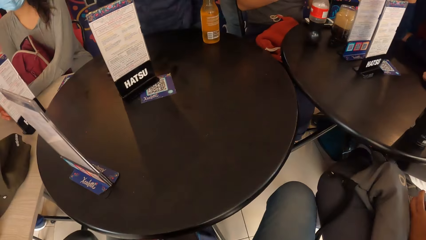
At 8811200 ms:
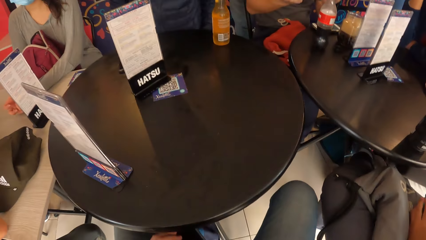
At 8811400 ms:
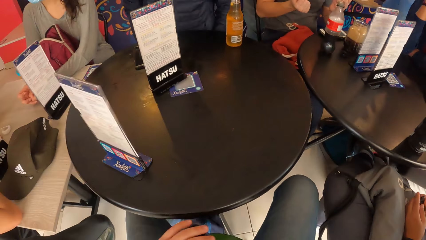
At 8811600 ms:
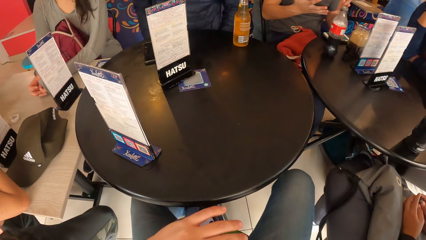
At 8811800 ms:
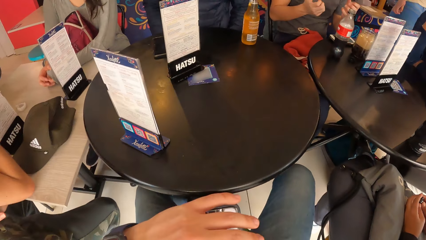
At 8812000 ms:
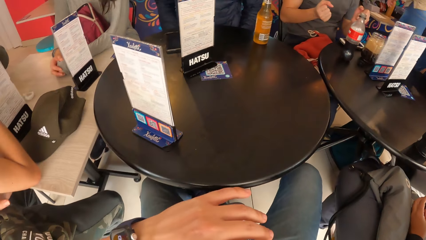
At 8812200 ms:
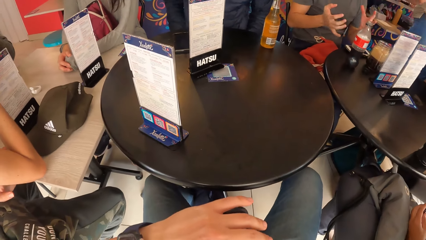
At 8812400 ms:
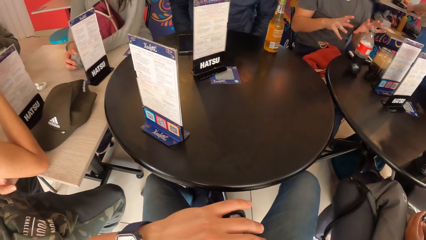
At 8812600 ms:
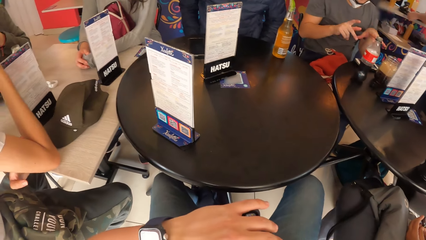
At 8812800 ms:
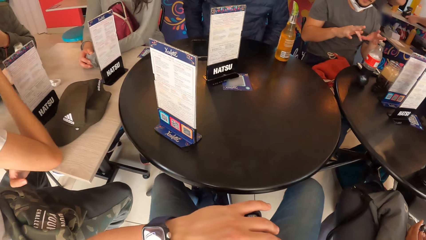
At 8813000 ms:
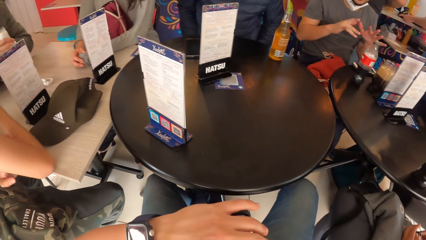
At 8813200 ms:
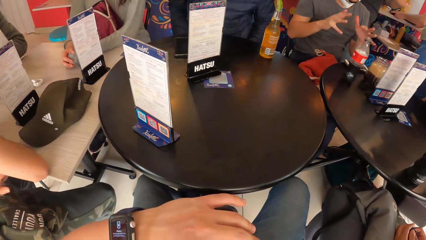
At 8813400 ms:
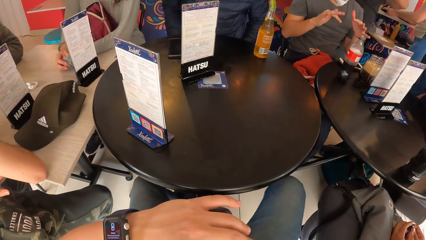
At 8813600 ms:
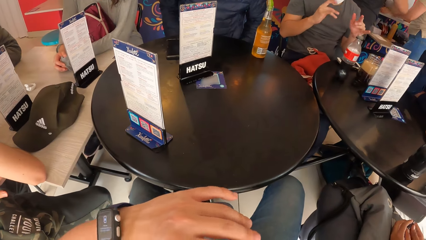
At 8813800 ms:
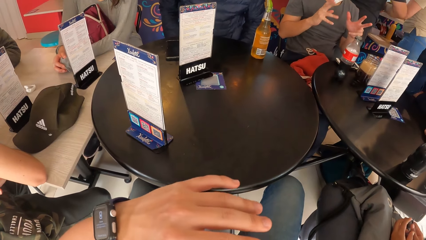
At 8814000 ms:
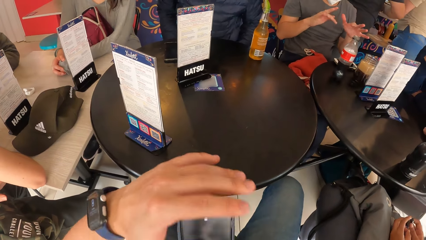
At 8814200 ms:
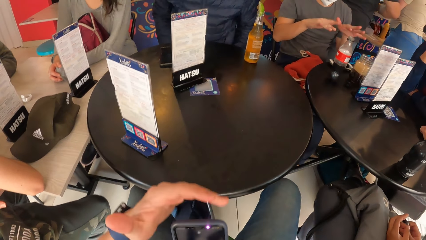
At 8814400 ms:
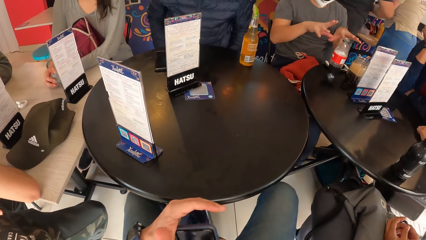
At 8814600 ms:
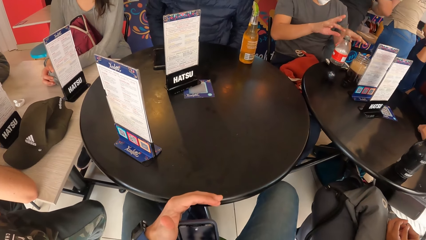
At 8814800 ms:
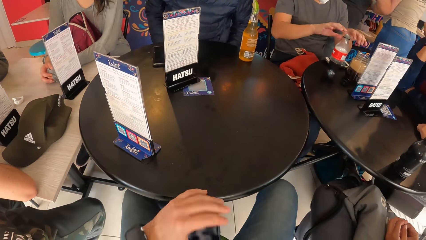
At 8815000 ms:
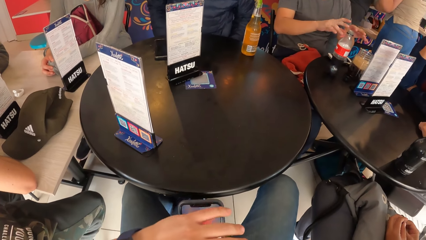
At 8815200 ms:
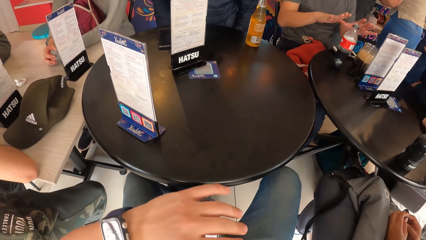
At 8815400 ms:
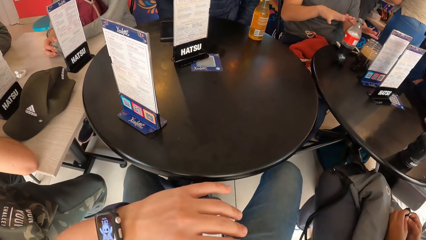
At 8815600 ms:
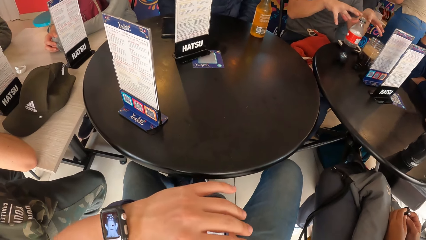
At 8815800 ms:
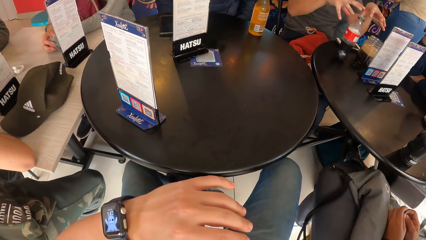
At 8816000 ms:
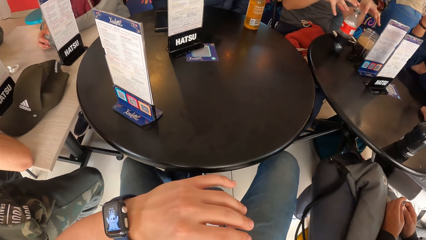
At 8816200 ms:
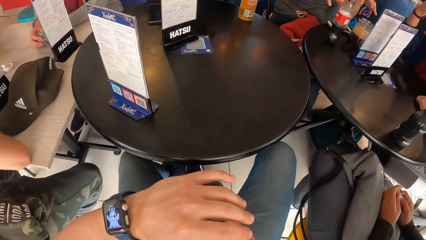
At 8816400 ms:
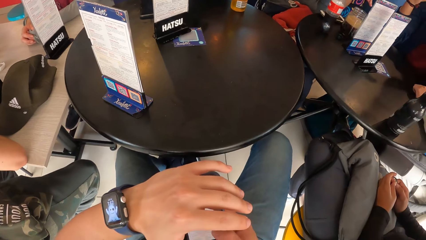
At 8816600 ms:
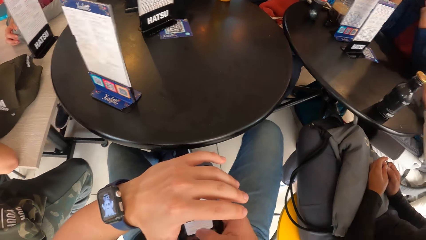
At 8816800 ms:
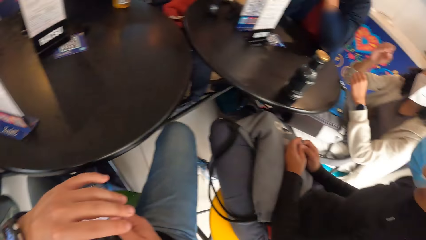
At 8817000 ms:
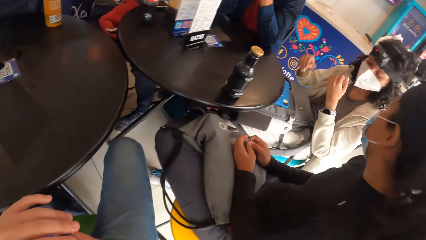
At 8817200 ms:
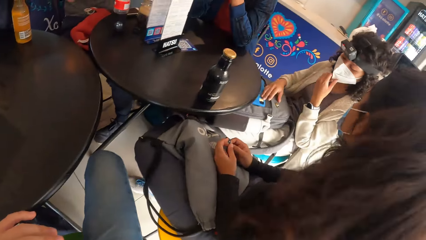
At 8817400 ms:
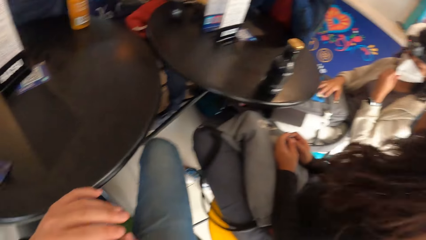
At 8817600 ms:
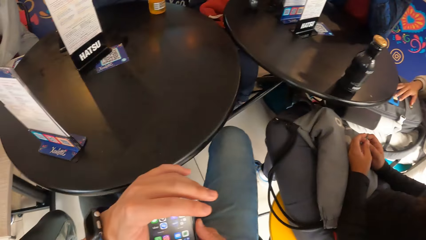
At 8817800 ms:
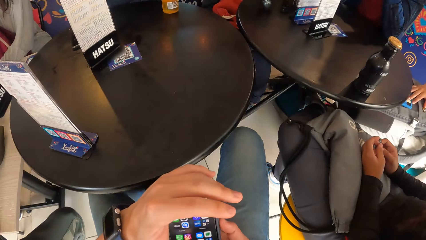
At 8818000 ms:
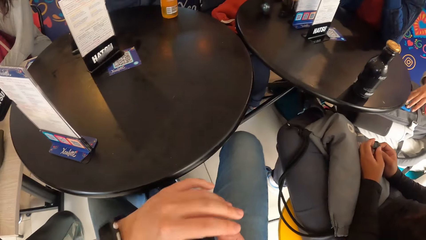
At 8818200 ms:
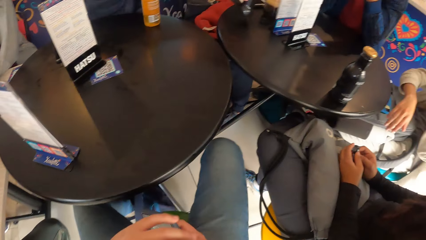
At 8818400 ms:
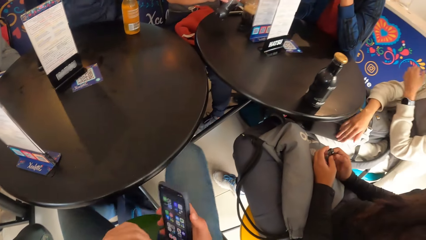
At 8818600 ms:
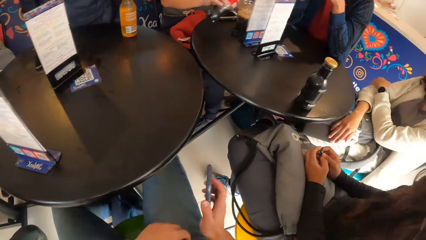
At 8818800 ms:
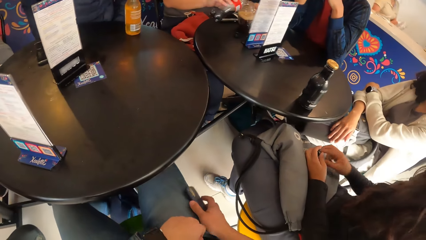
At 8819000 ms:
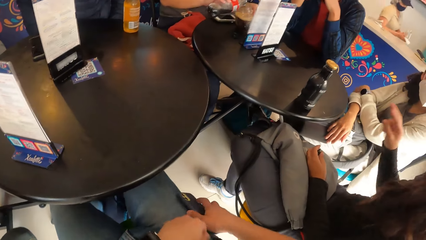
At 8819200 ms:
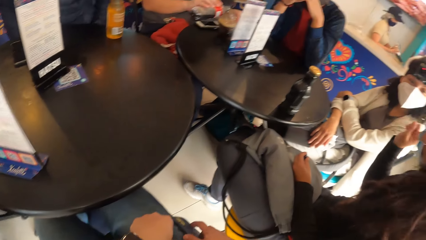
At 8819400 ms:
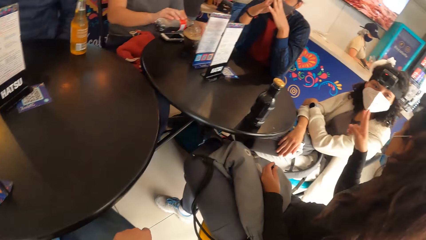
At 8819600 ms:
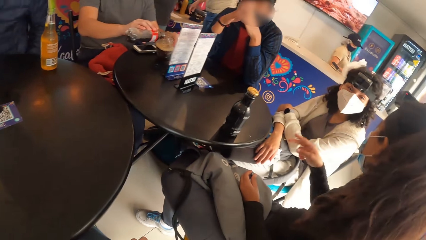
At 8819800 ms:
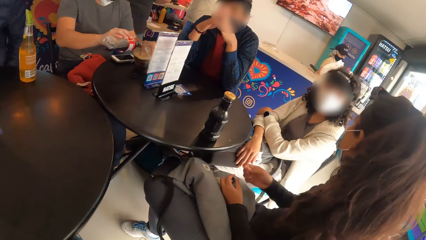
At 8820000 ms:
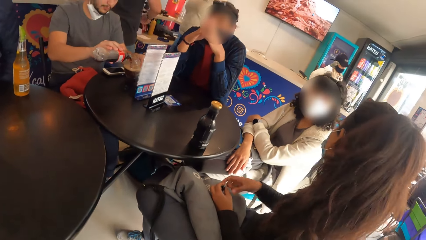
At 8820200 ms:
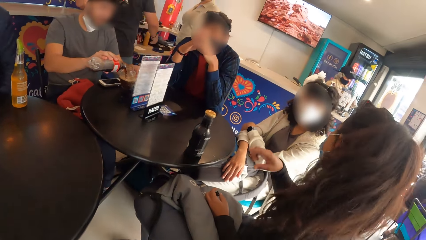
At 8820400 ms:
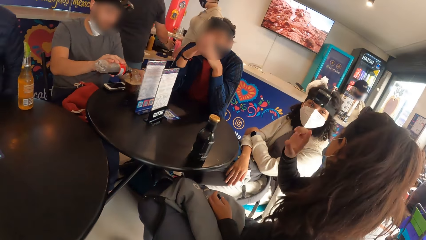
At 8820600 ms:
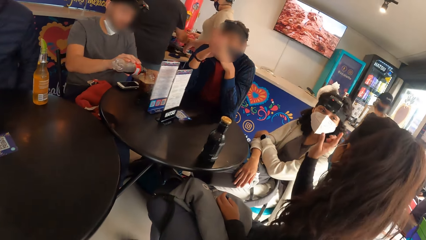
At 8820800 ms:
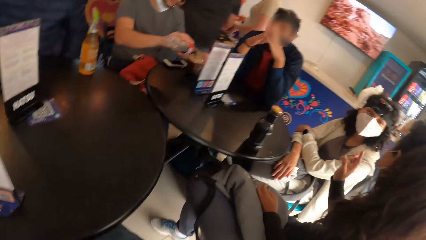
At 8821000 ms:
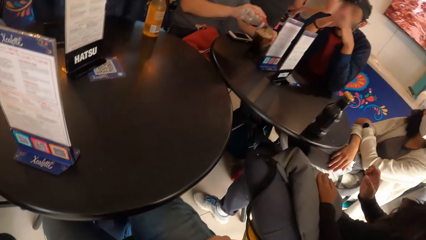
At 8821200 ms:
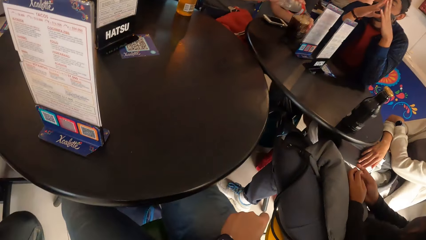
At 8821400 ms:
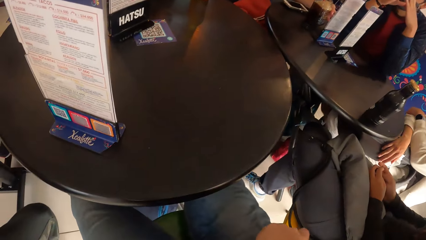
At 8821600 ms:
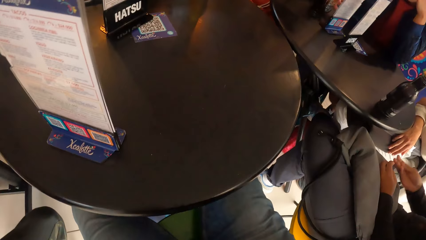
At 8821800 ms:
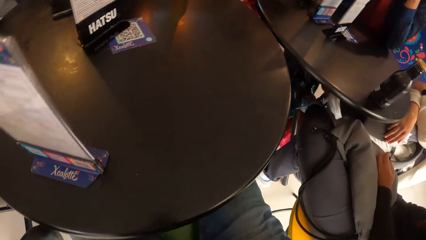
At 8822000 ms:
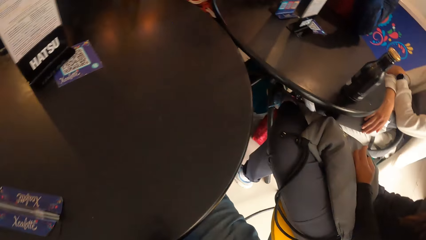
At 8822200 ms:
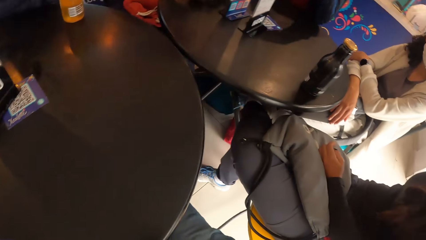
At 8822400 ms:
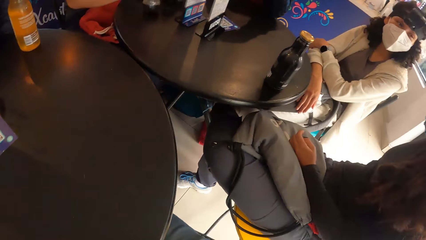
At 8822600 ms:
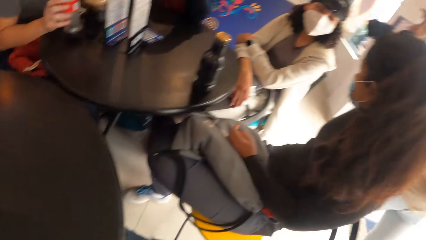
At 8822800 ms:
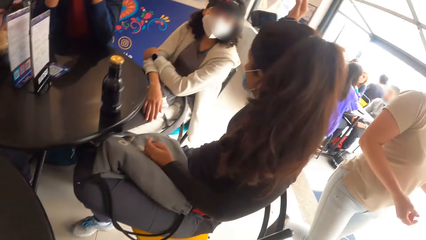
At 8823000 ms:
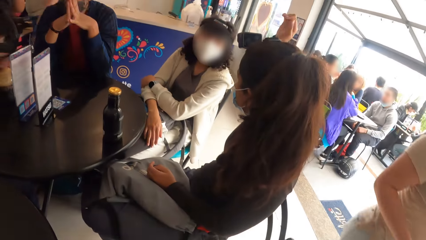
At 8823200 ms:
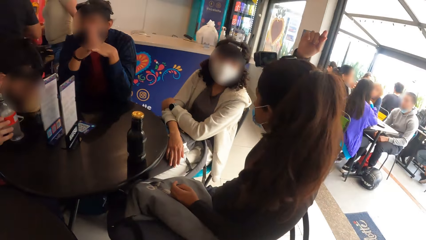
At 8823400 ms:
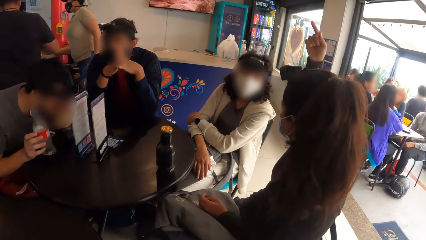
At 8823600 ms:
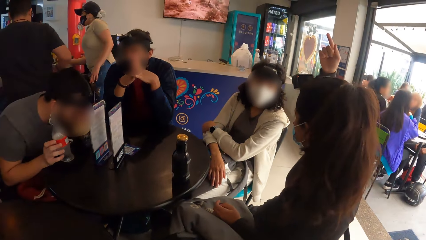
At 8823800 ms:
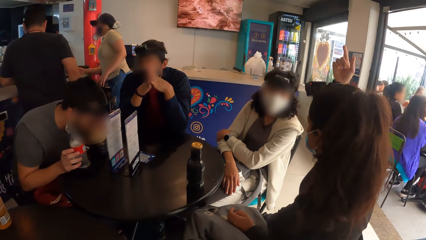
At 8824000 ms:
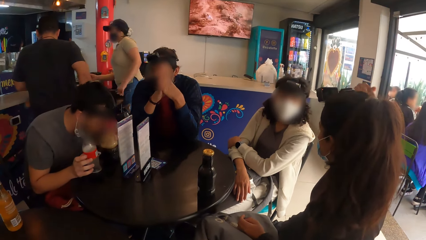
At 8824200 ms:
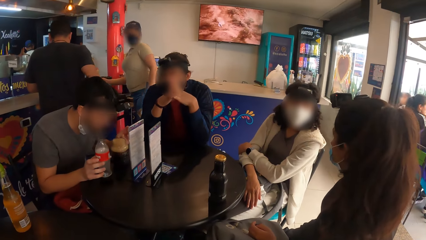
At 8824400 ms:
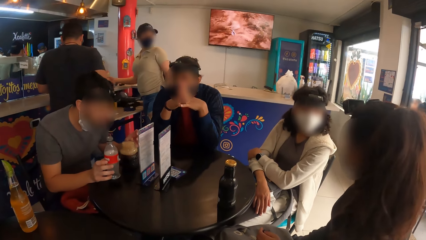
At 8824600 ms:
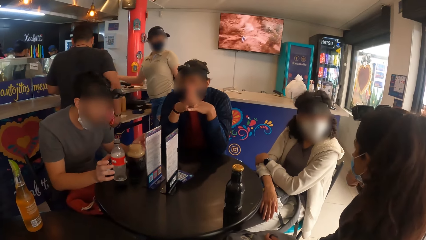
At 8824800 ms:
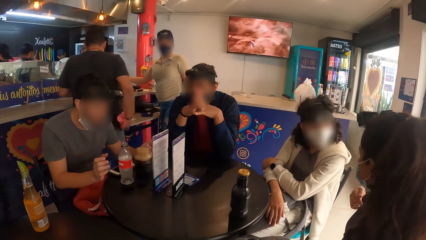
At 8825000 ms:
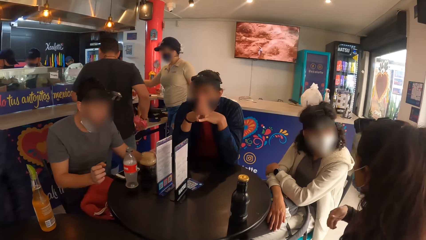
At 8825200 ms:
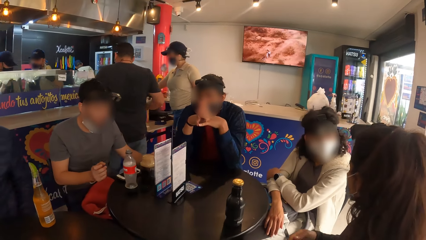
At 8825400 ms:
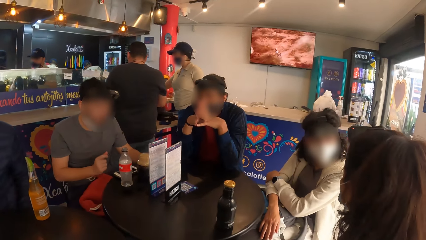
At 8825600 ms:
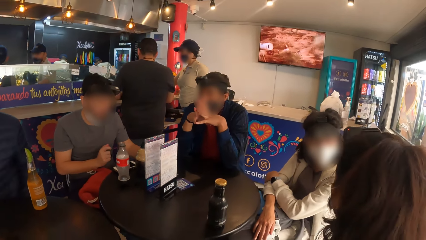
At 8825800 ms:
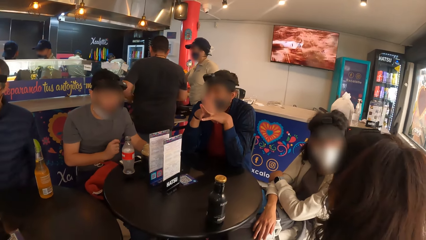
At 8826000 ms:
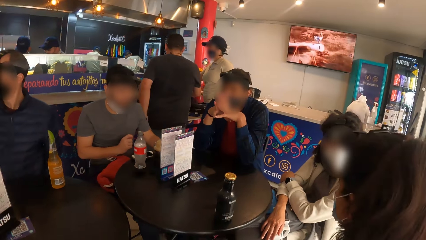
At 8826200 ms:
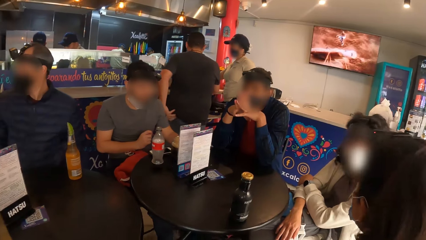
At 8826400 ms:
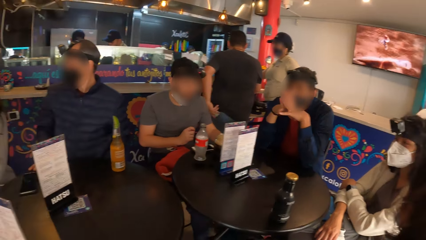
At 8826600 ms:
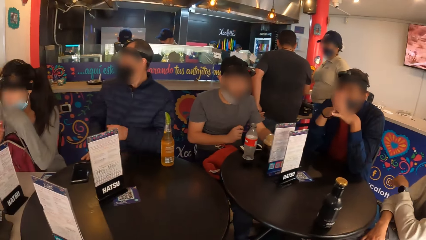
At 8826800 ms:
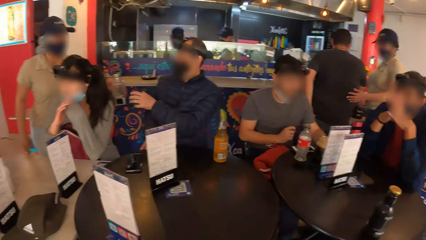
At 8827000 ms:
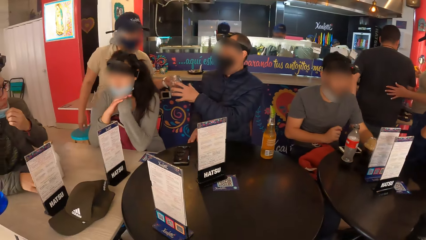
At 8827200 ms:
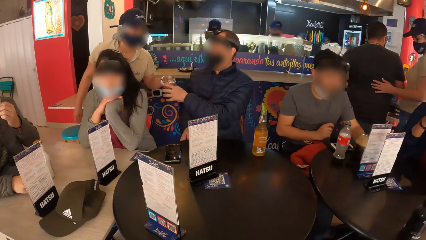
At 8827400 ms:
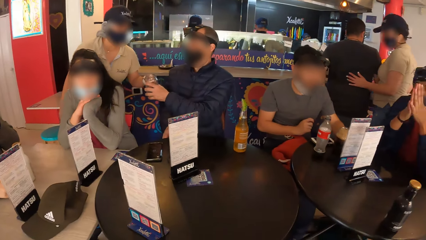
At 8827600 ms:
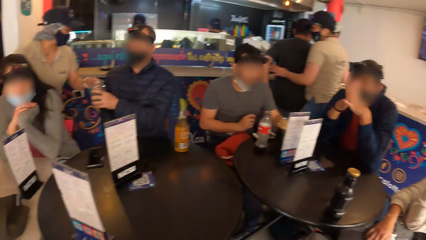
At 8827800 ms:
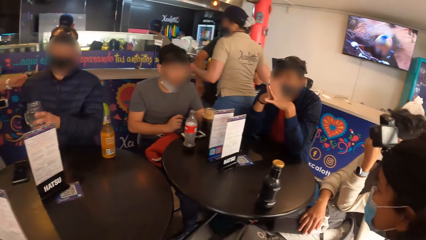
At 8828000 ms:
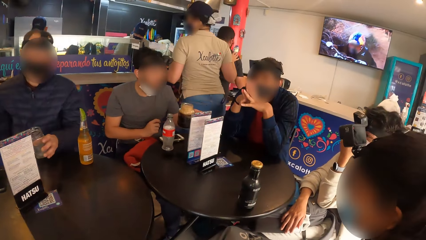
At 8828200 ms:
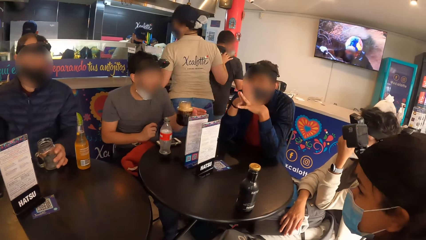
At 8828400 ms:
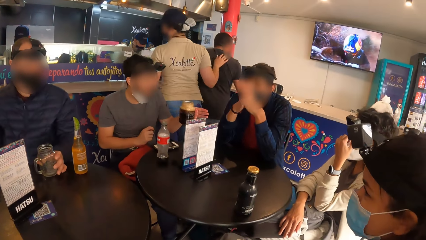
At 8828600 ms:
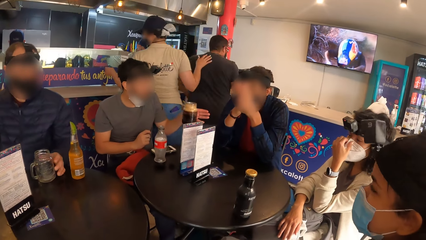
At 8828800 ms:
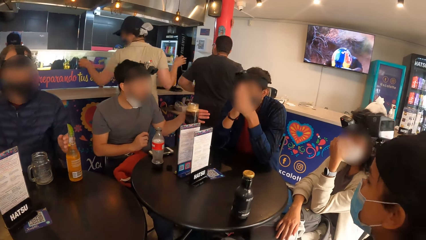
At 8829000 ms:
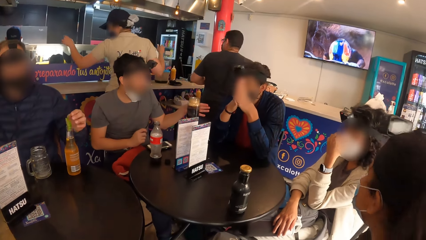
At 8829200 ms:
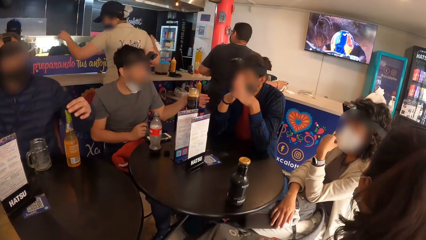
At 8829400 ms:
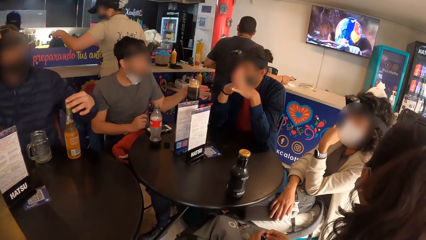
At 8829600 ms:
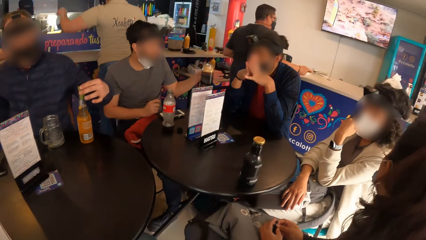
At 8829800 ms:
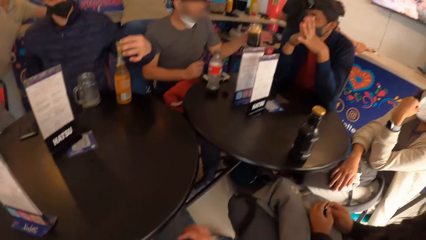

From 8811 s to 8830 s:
The camera wearer looks at the wrist watch on his left wrist. He operates a phone in his right hand. He scrolls through the phone. The man pours drink from the bottle in his right hand into the cup on the table. The camera wearer places the phone in his right hand into his pocket. The man drinks from the cup on the table. A waiter hands a cup to another man. The other man places the cup in his left hand on the table.
